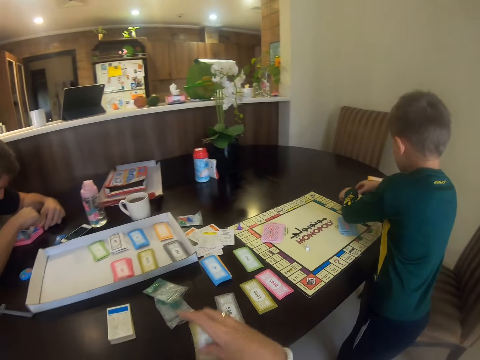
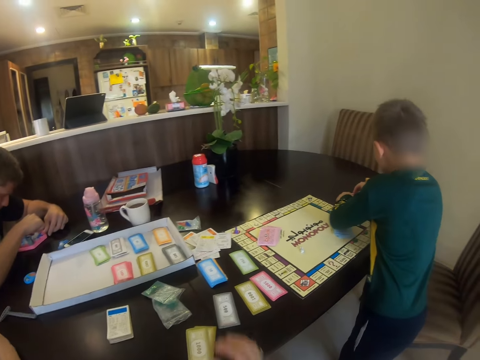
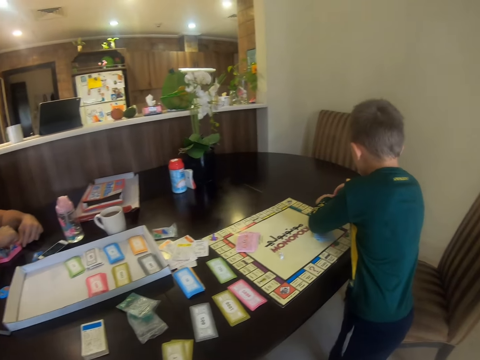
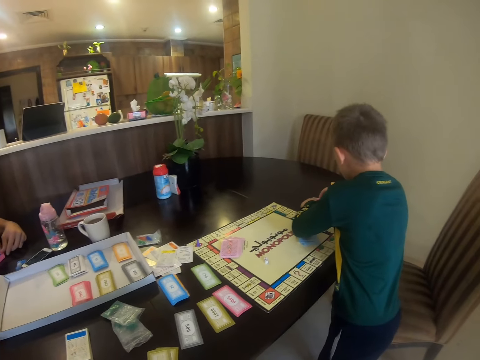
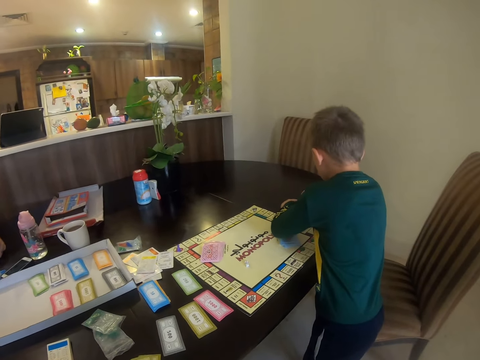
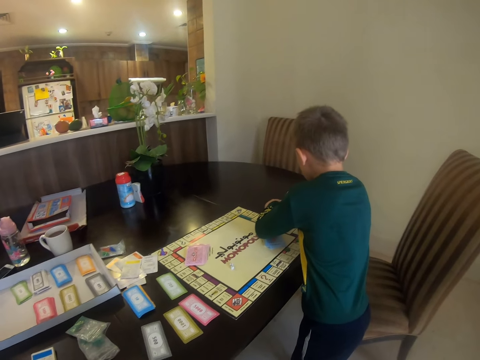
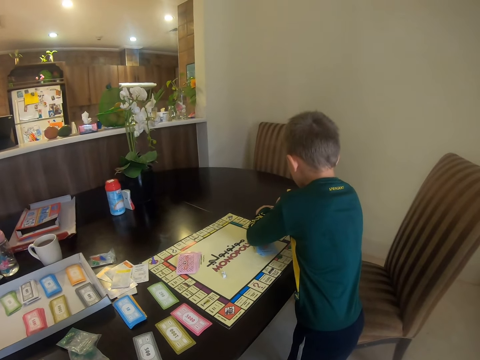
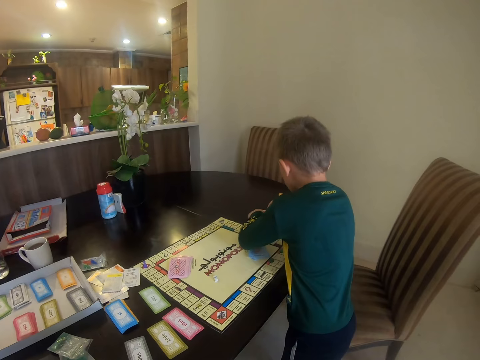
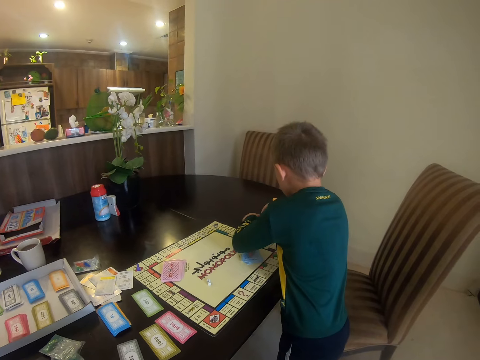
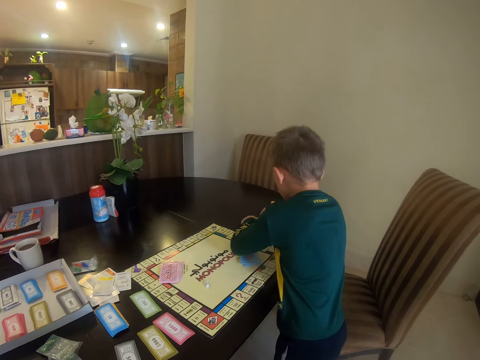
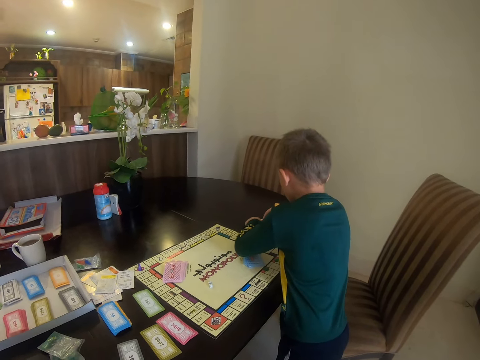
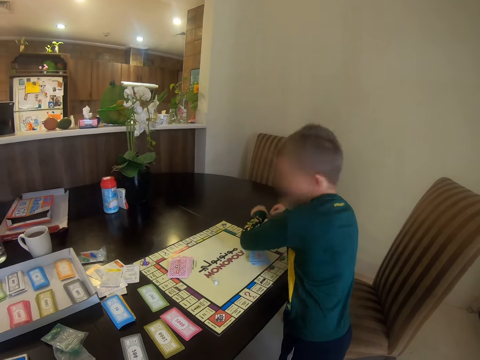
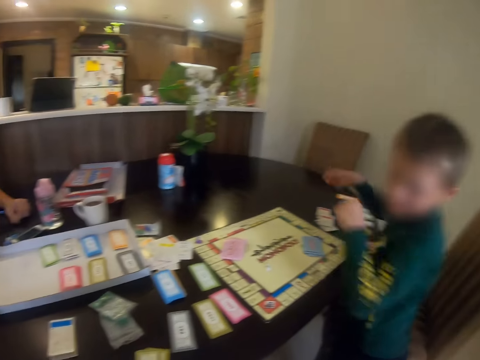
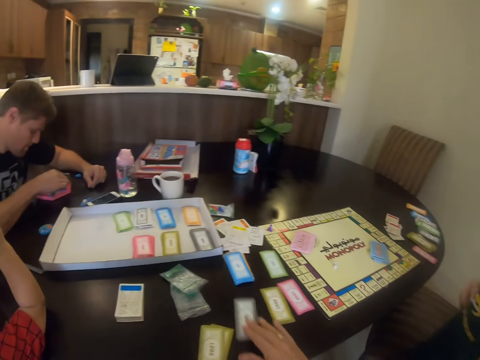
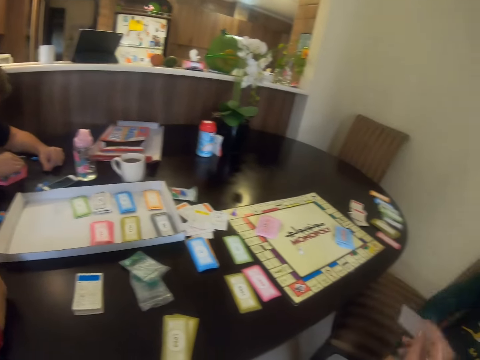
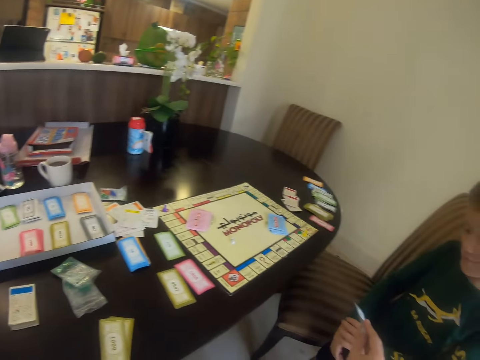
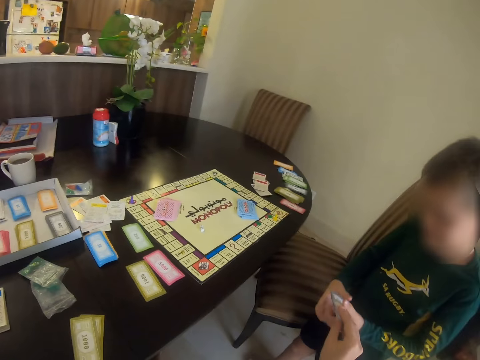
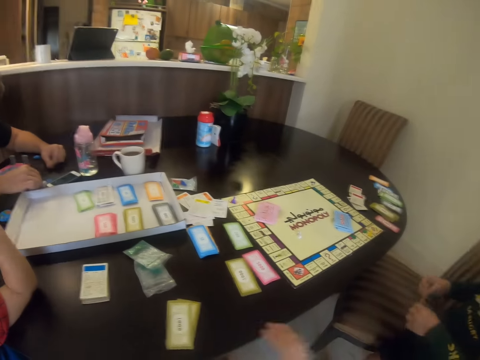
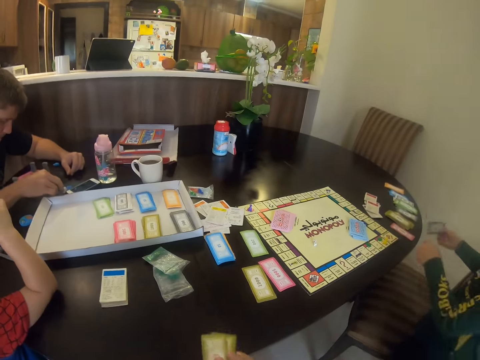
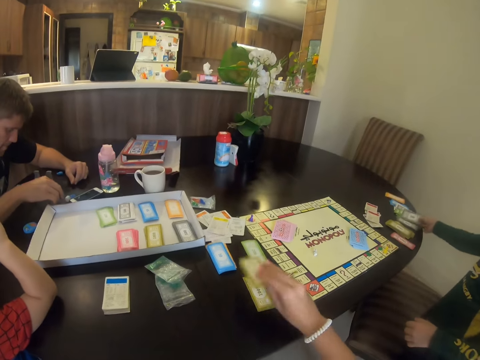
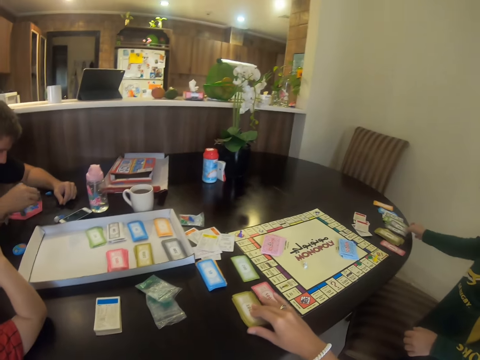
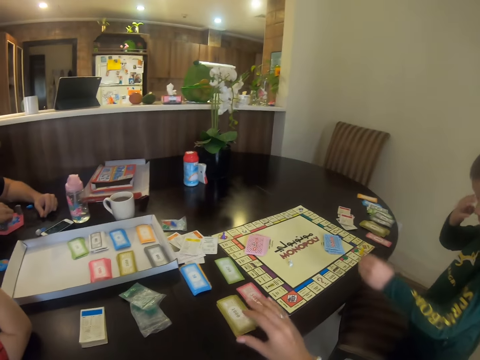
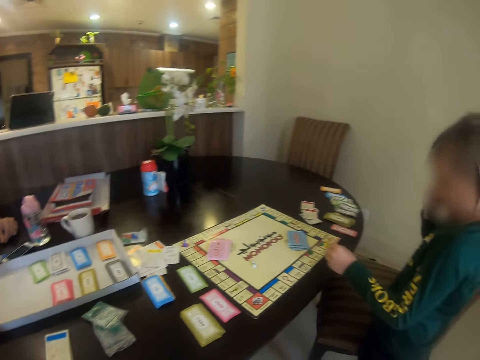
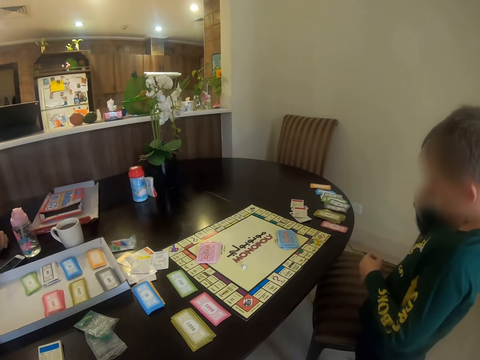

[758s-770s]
A child picks a card. The camera wearer touches the cards. The child holds the card. The camera wearer picks the cards.

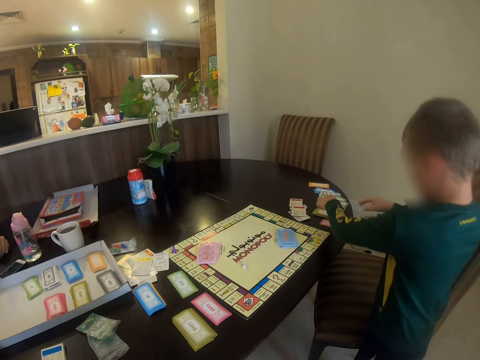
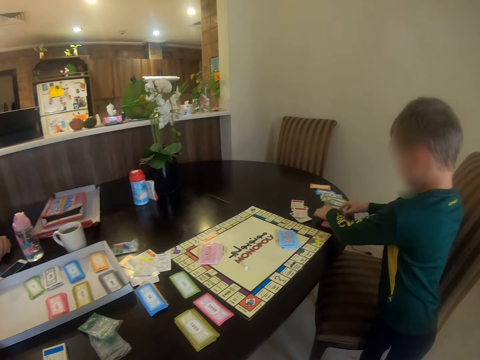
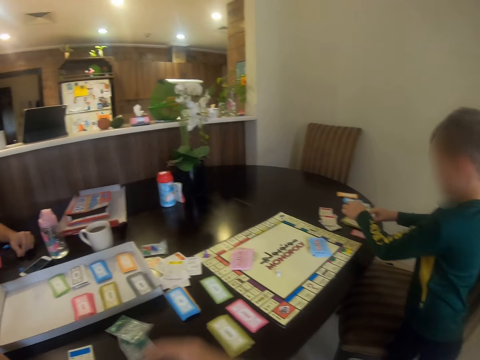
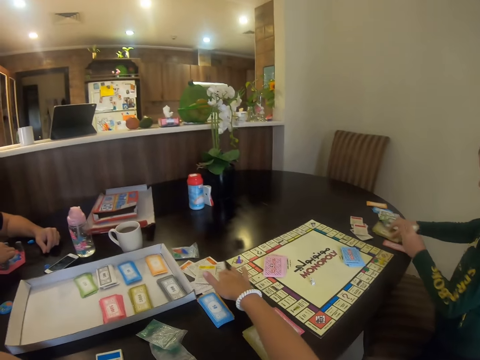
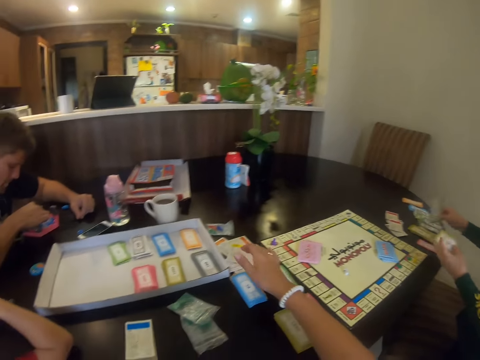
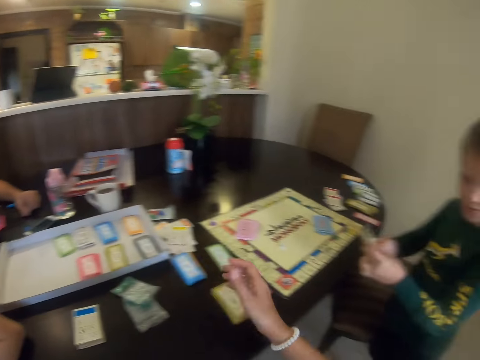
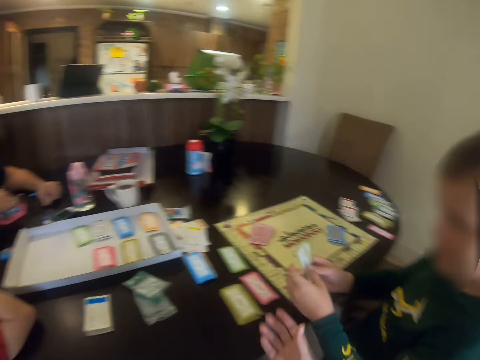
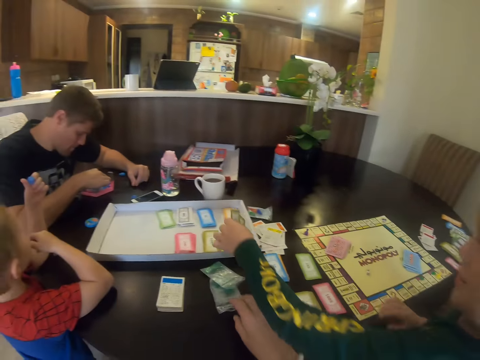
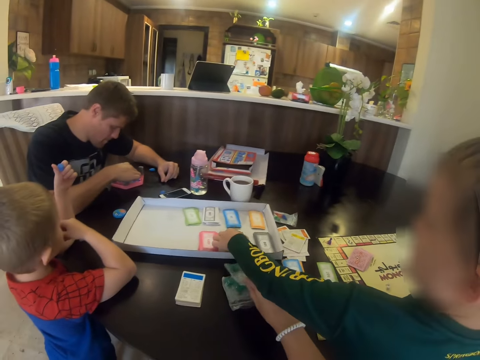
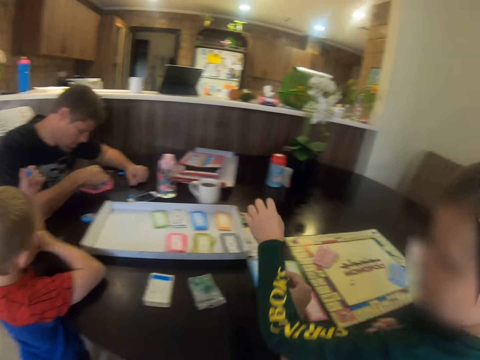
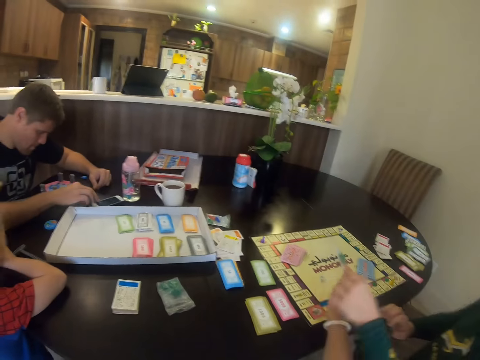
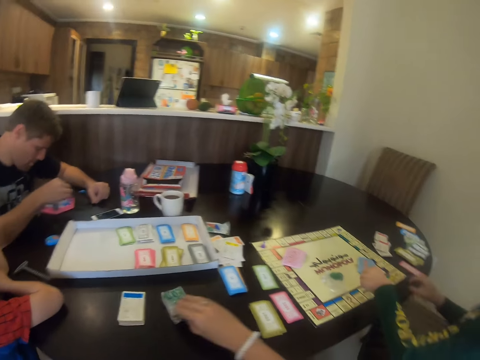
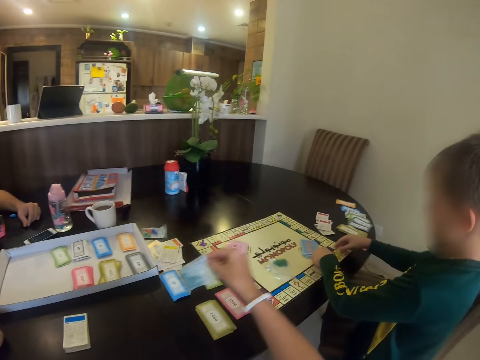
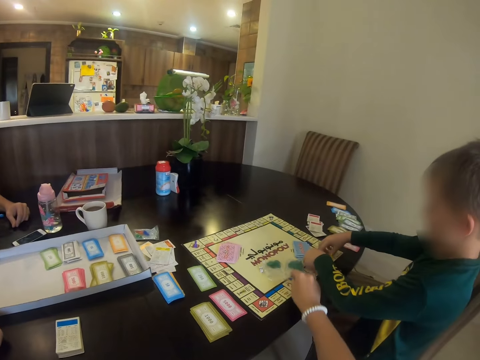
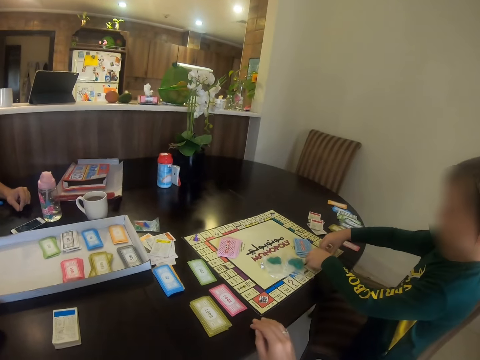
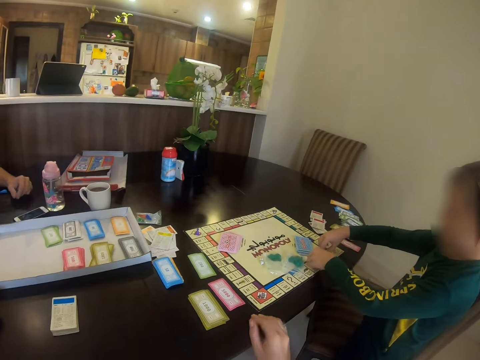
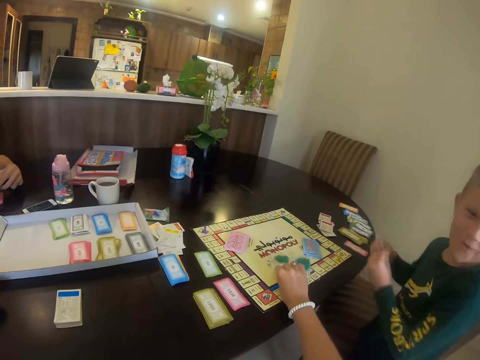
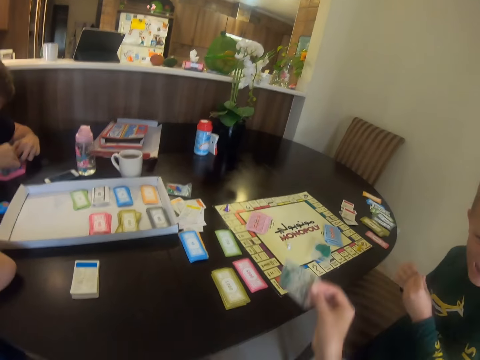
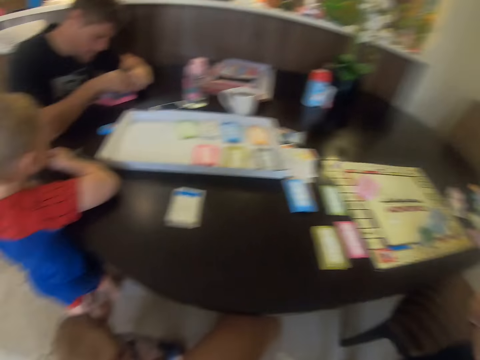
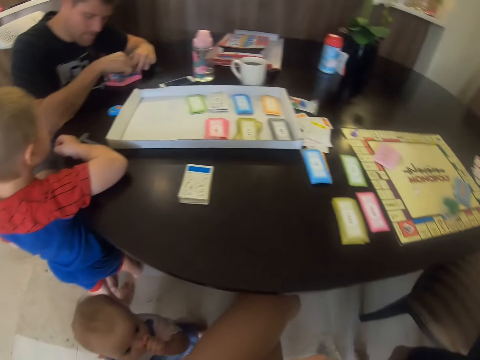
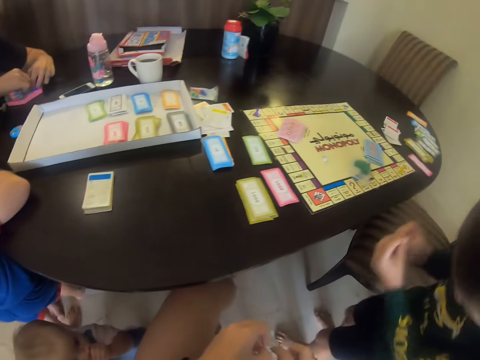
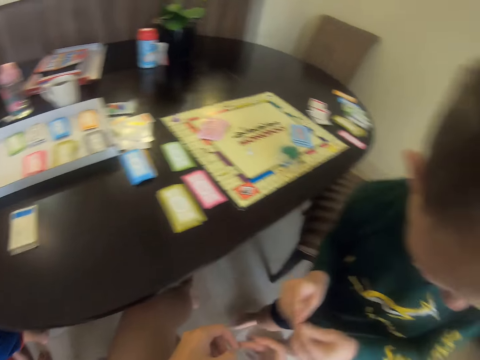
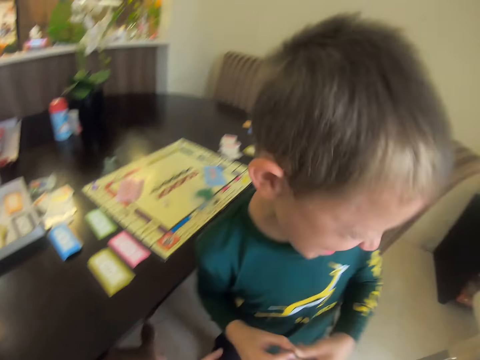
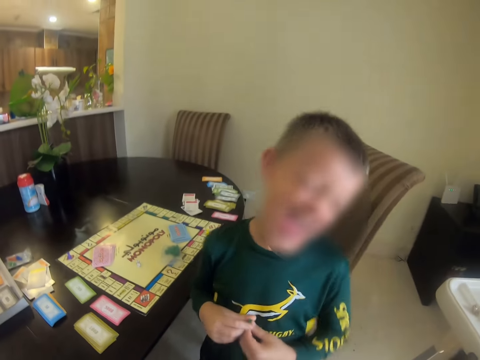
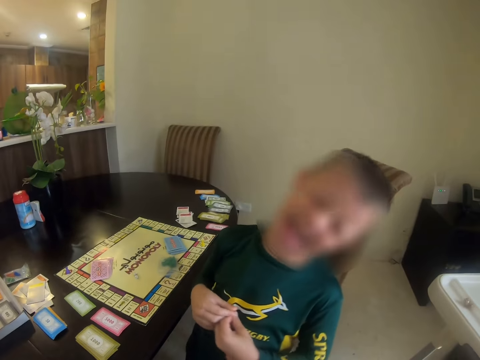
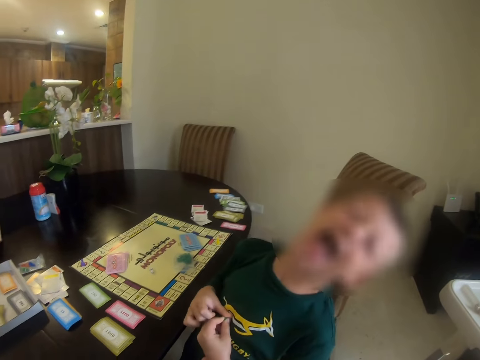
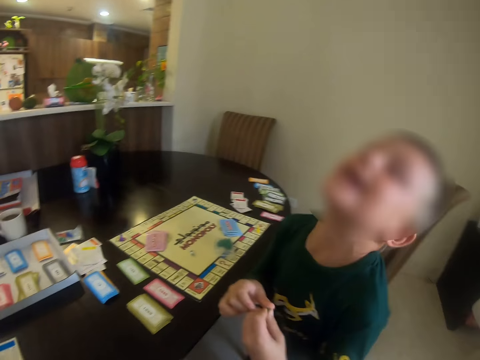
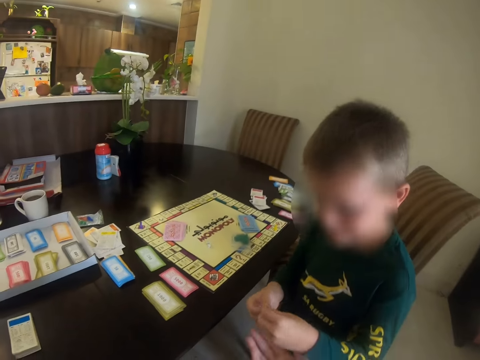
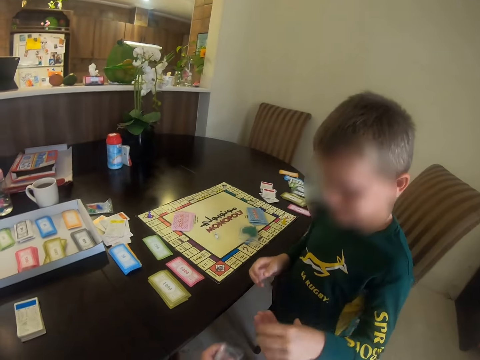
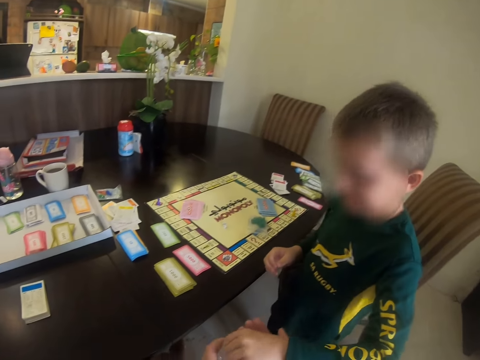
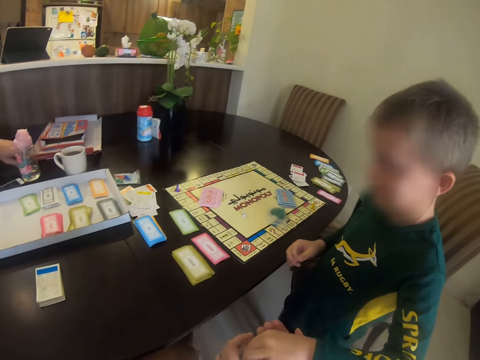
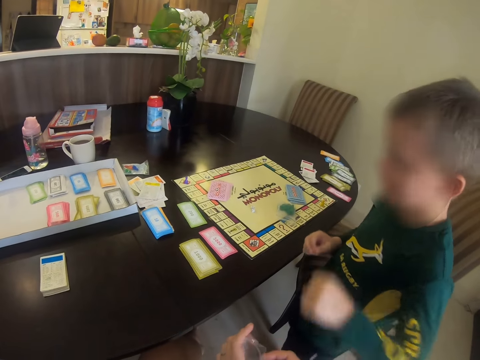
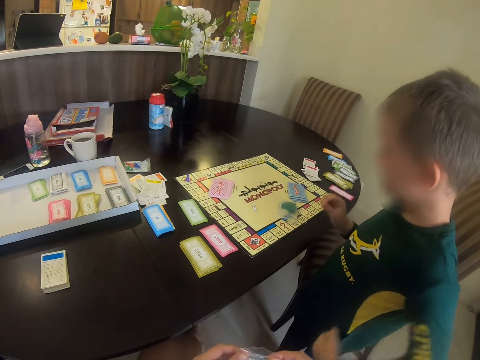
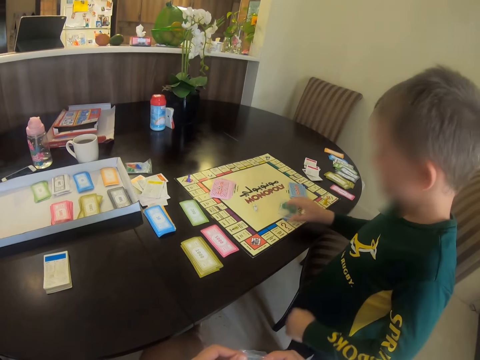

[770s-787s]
The child picks a card. The camera wearer moves the cards. The child picks a card. The child puts the card on the box. The camera wearer places the card in the box. They place the card in the board. The child communicates with the camera wearer. The camera wearer picks the card from the board. The child laughs.
